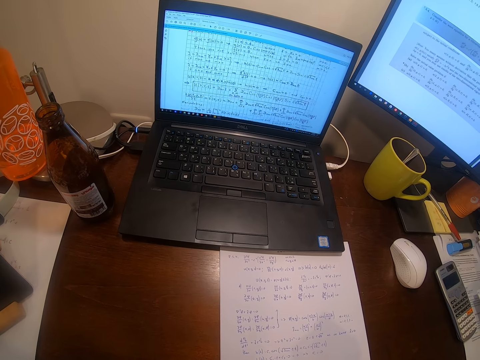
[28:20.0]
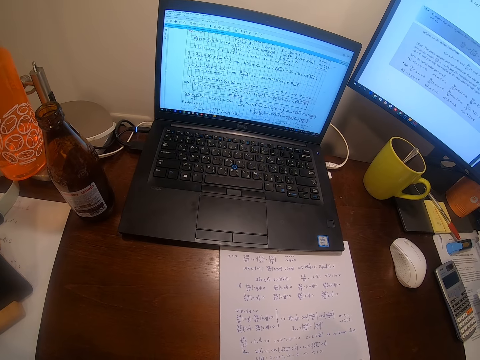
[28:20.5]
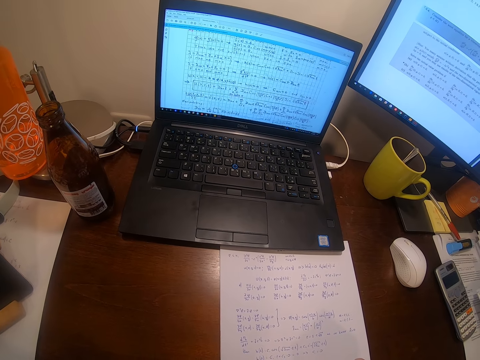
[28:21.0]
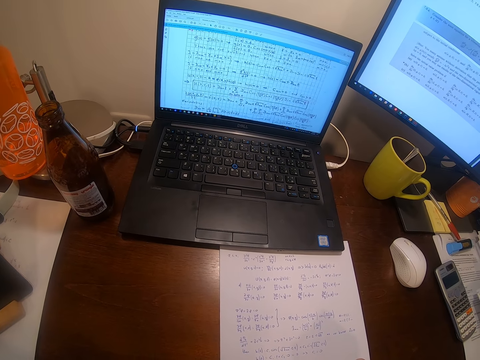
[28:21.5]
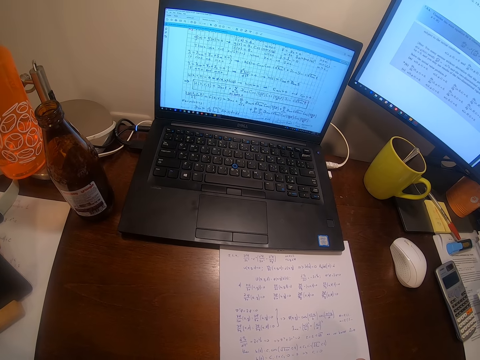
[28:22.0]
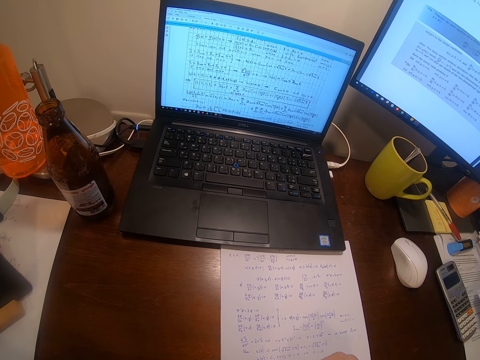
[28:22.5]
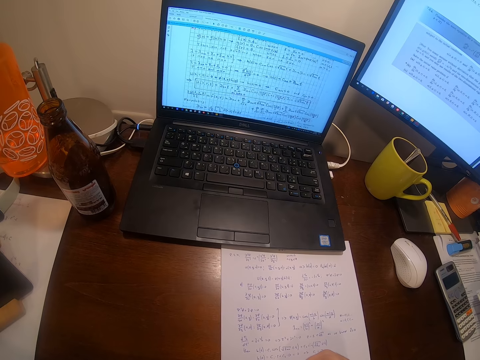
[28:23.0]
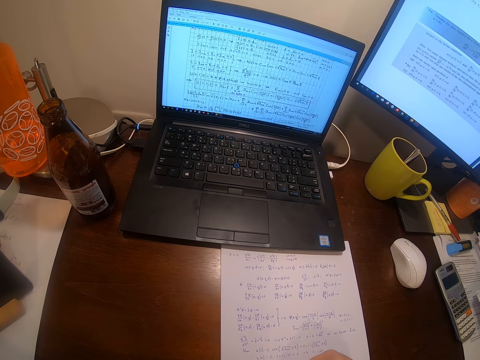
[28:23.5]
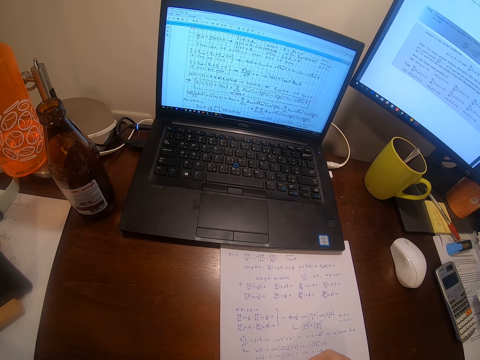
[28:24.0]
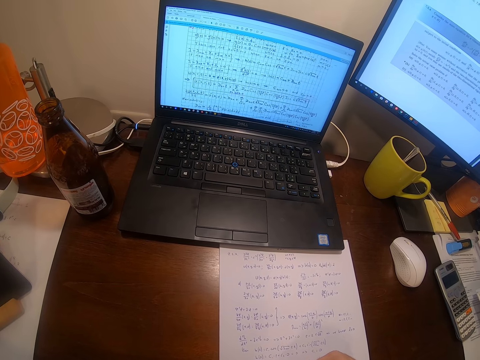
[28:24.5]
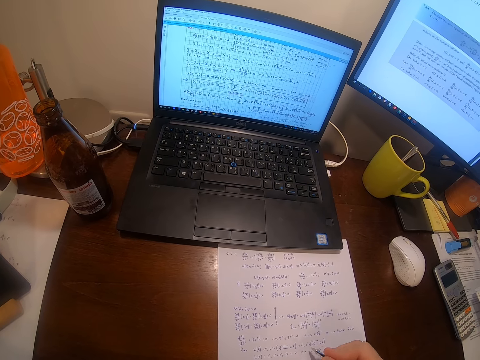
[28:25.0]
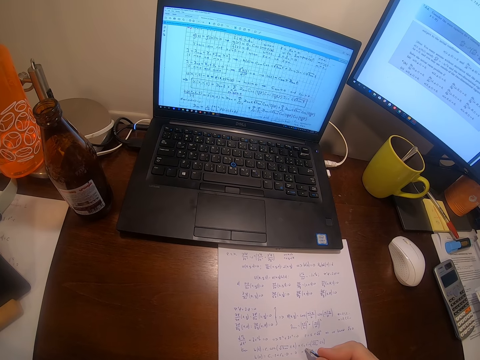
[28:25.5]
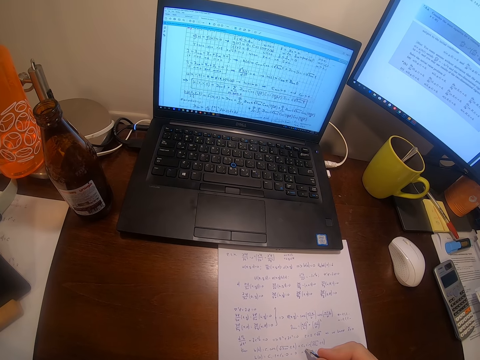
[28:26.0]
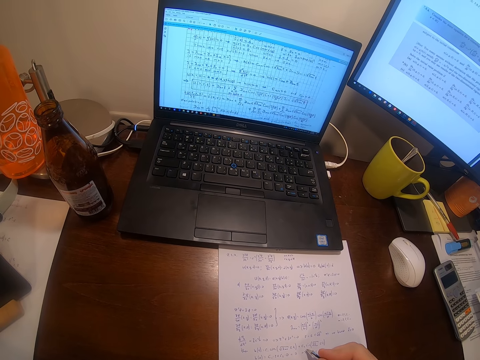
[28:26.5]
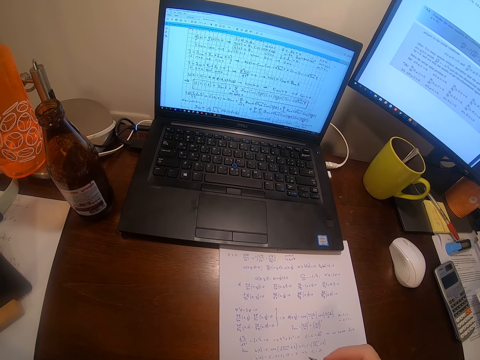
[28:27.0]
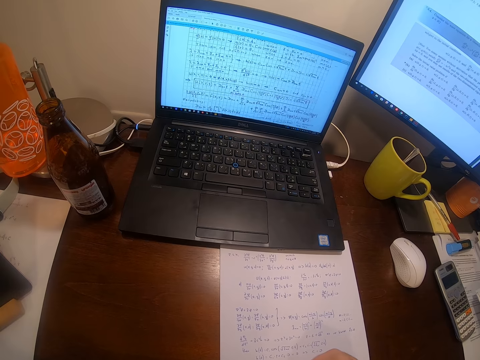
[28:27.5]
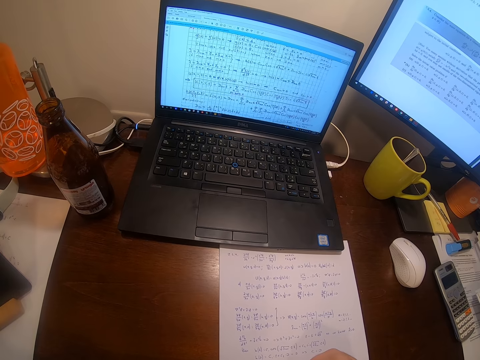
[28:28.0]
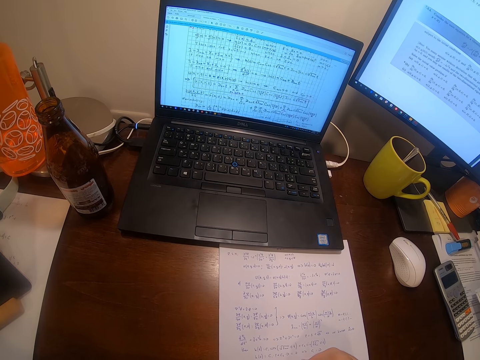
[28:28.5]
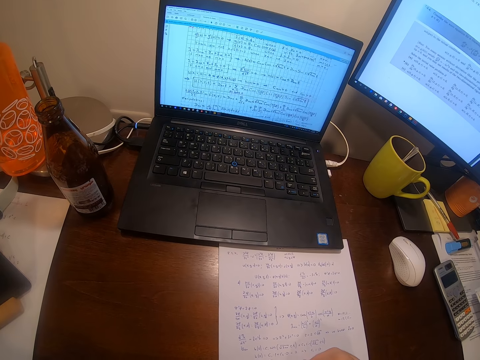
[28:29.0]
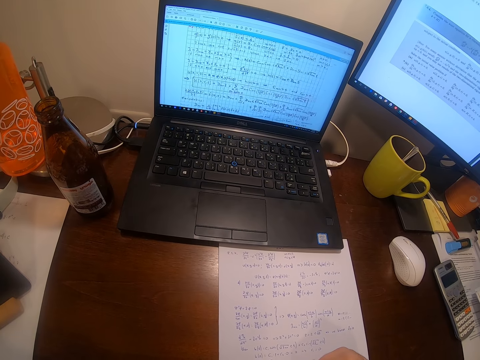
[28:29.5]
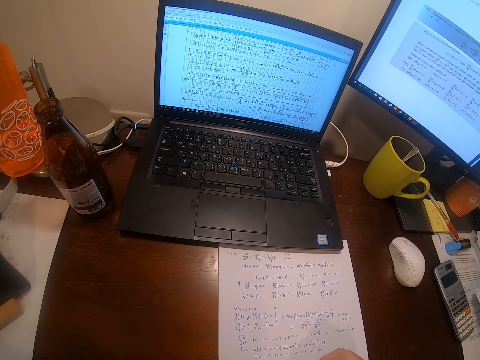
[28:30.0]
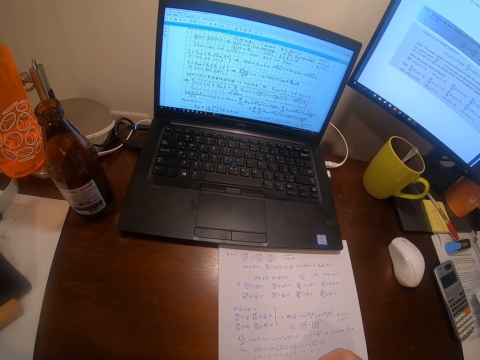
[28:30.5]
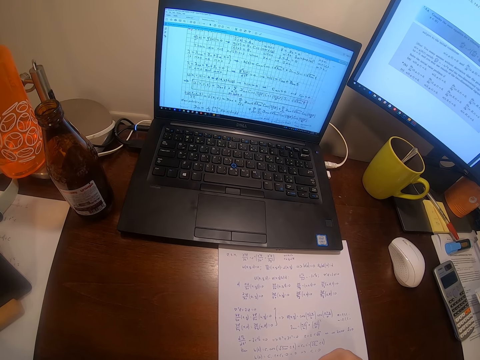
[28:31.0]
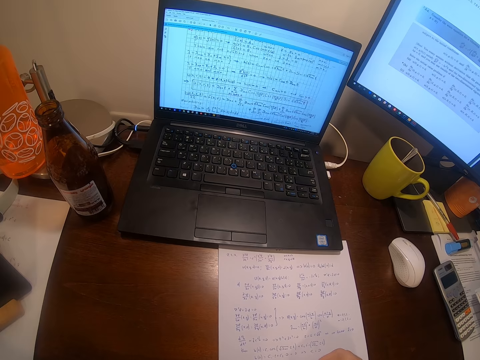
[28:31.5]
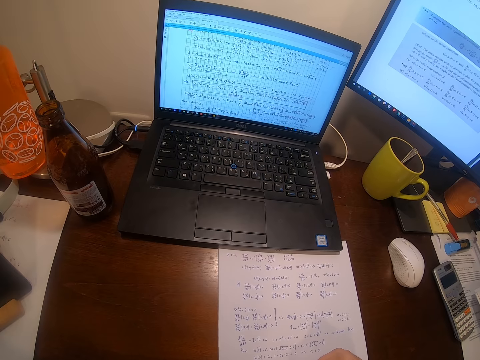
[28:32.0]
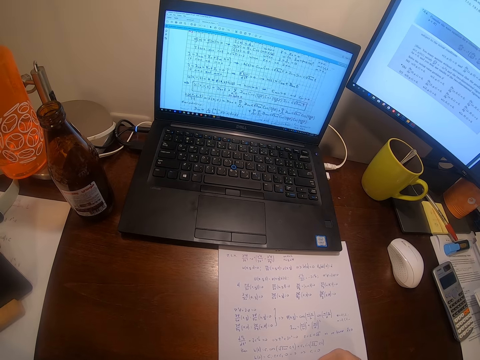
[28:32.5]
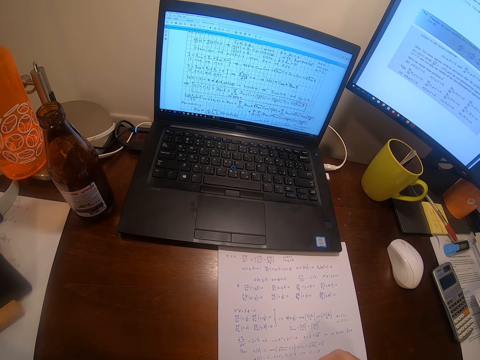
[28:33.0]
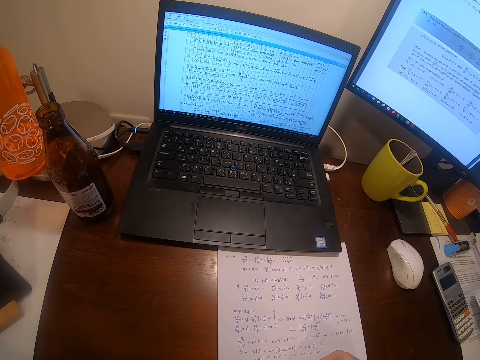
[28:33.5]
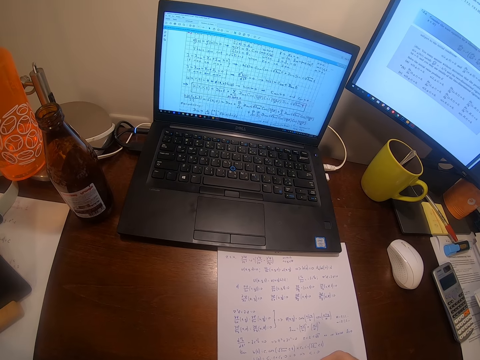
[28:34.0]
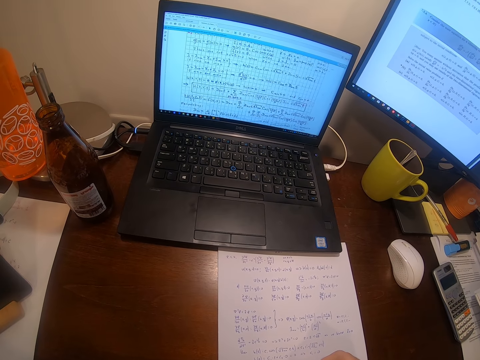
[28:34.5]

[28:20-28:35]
The camera wearer writes on the paper. They look at the computers.

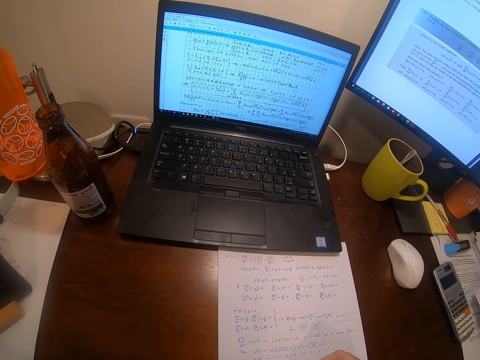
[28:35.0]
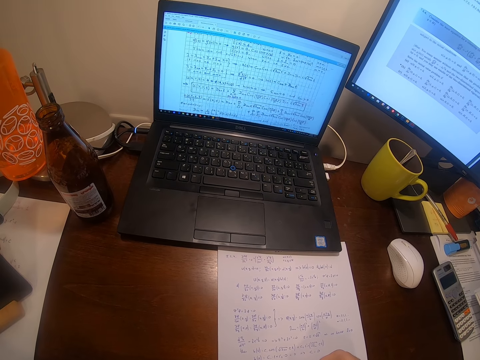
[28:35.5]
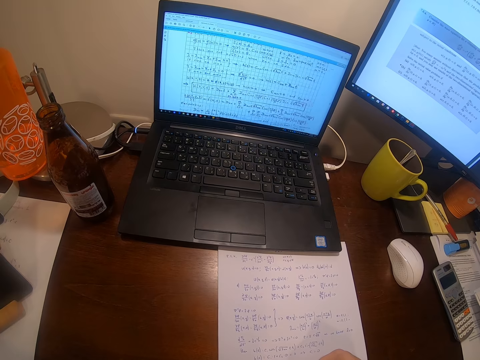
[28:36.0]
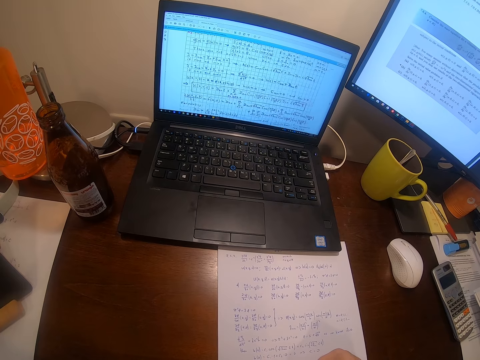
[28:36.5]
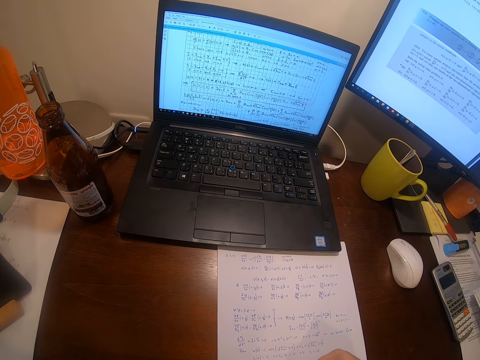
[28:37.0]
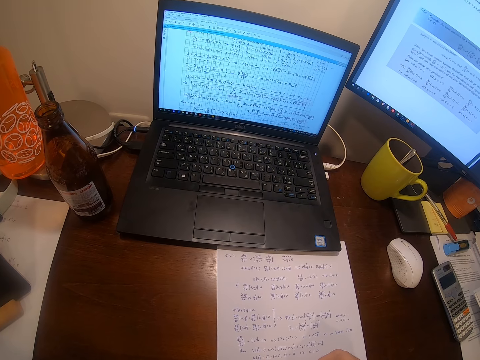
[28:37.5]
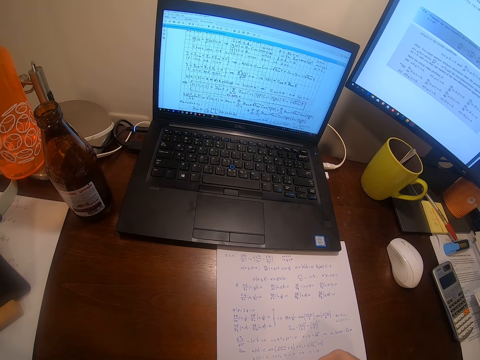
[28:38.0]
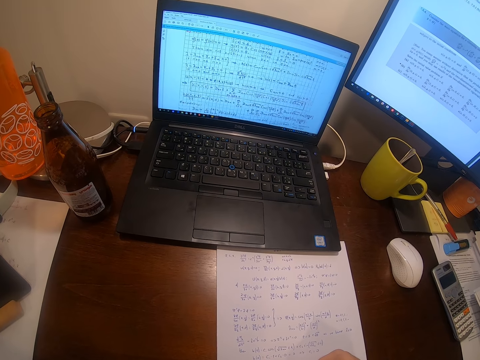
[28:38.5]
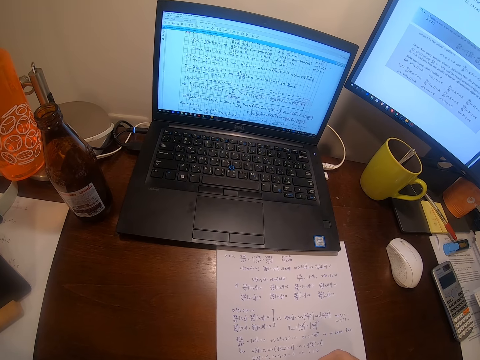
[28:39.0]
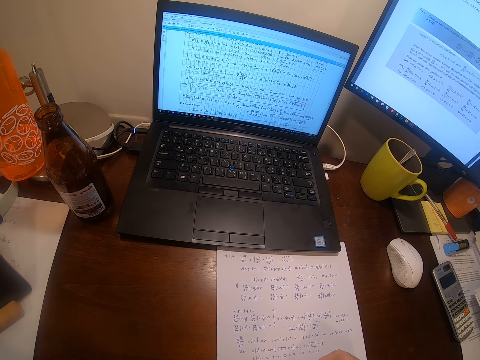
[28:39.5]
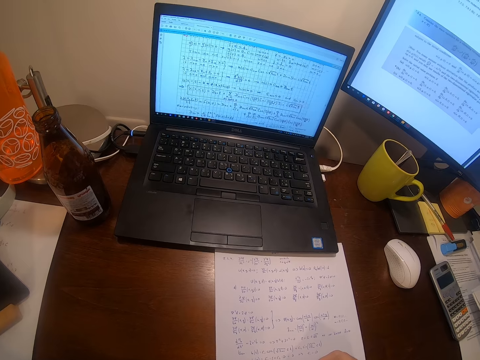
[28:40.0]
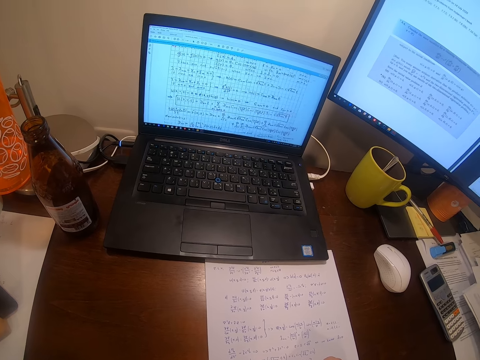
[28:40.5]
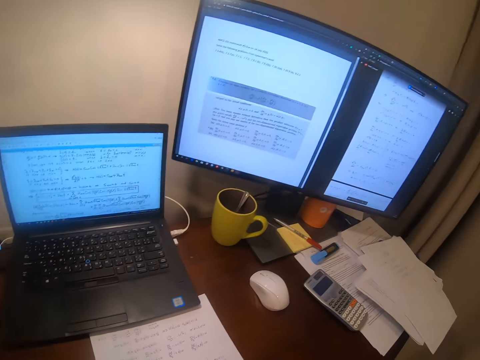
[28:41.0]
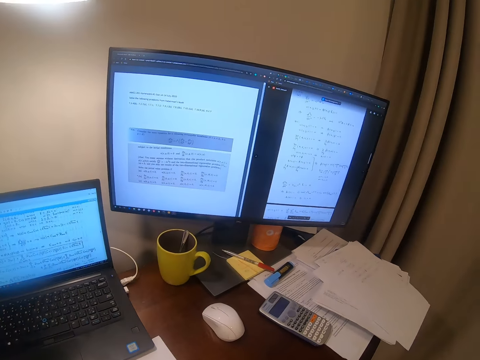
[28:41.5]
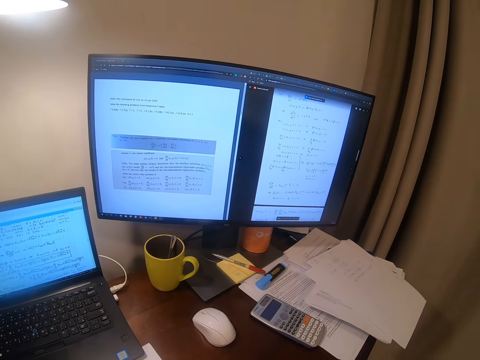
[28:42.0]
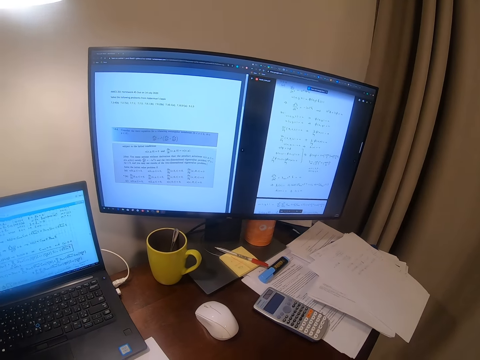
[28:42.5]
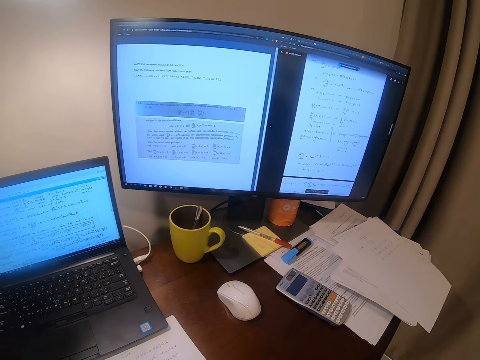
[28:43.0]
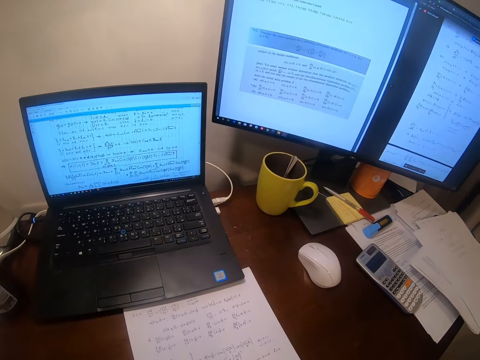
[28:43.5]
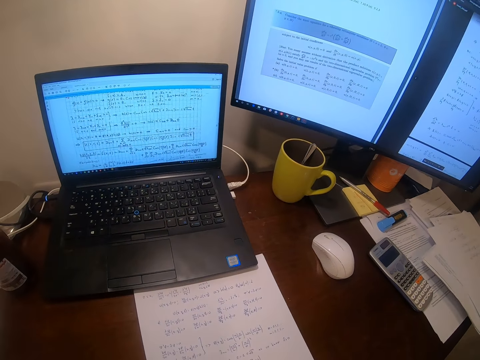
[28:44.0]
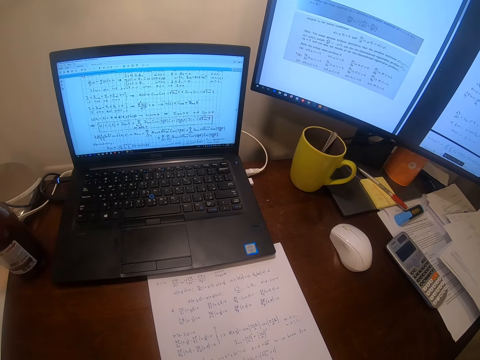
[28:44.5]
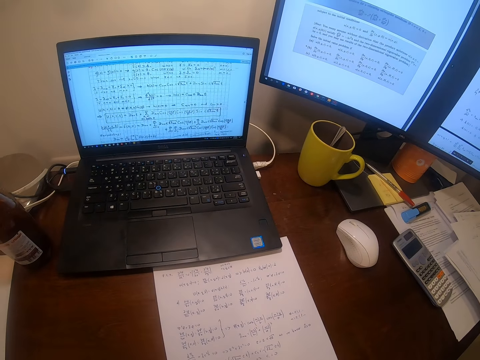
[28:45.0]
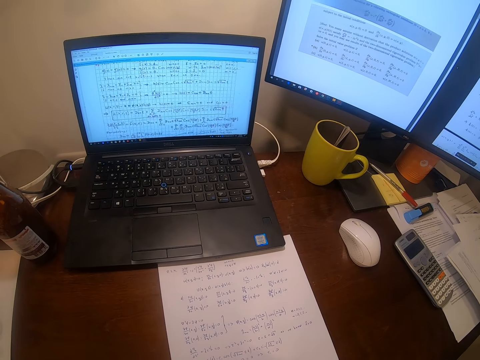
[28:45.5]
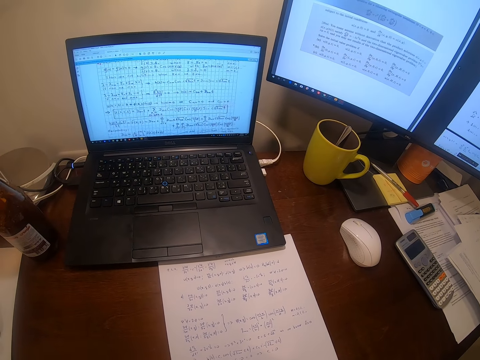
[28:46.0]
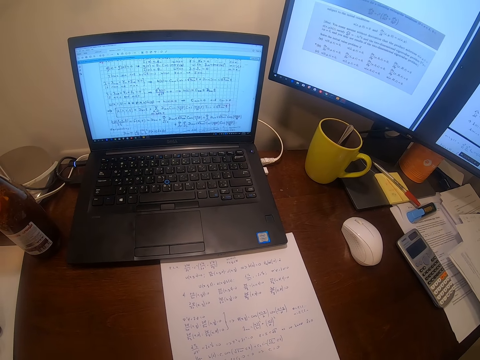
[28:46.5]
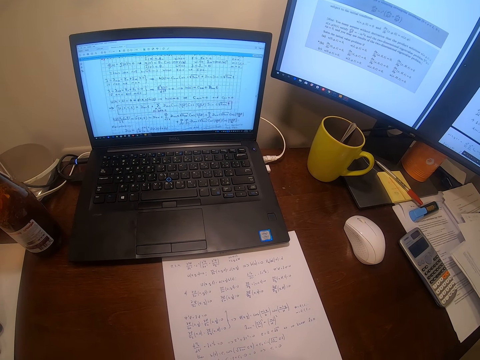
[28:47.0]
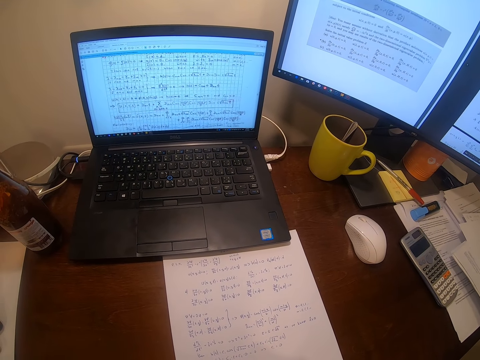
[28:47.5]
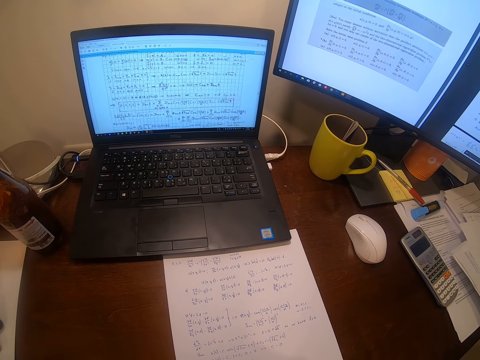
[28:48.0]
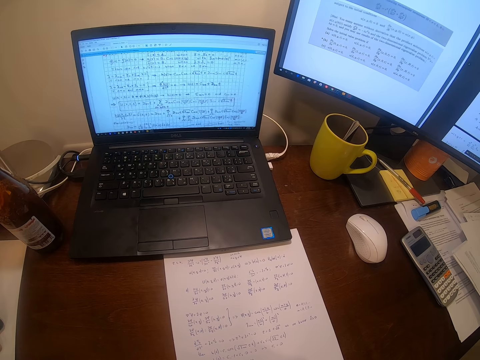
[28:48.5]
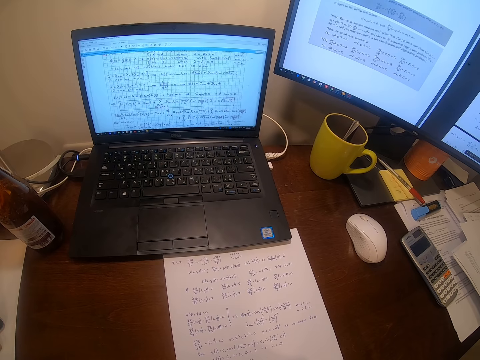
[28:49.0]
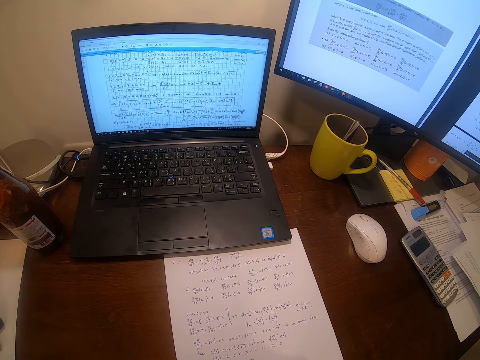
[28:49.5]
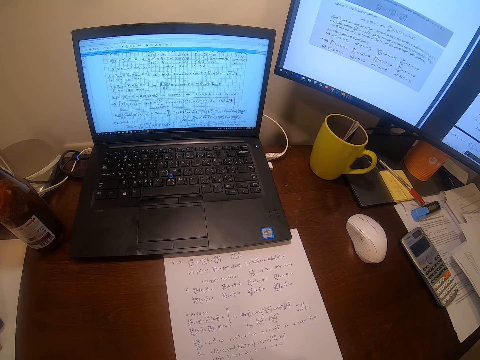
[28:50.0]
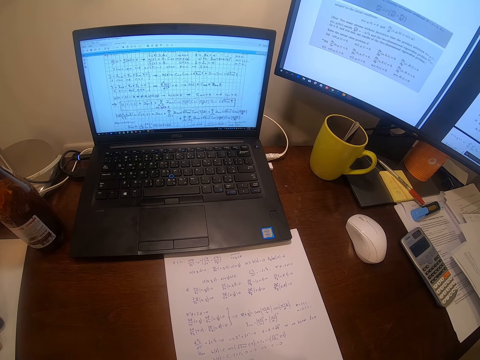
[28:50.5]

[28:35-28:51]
The camera wearer looks around.
